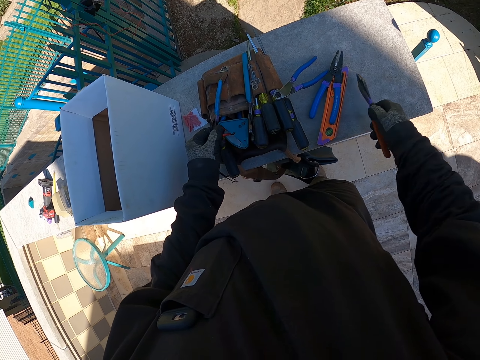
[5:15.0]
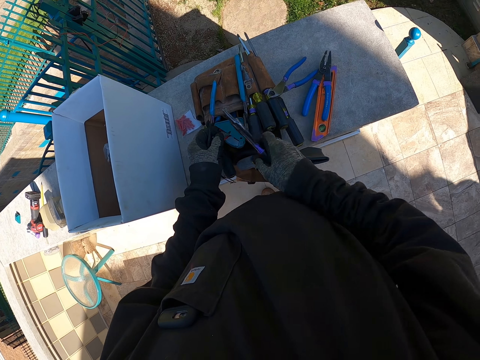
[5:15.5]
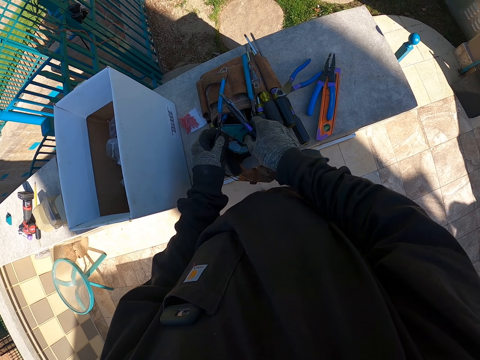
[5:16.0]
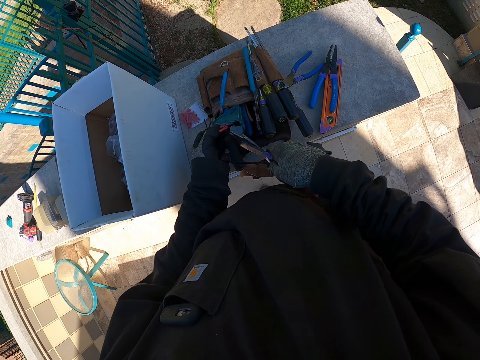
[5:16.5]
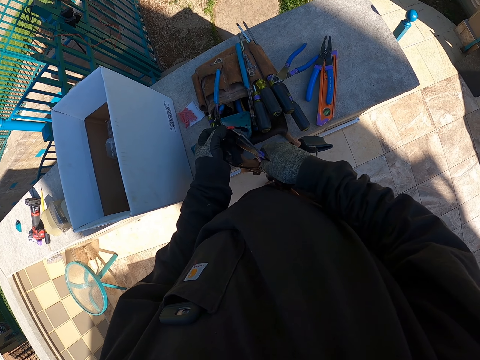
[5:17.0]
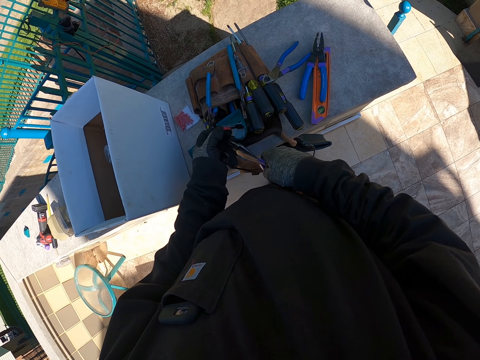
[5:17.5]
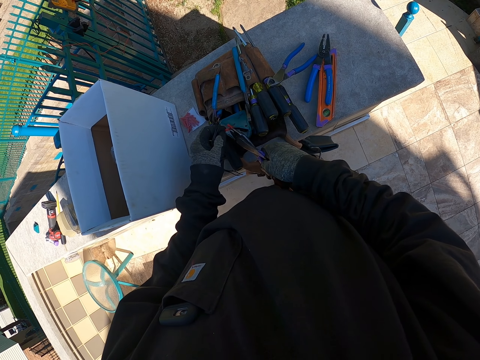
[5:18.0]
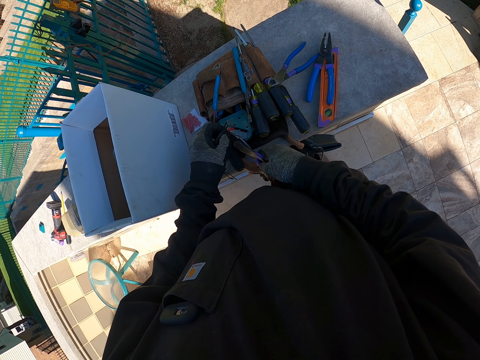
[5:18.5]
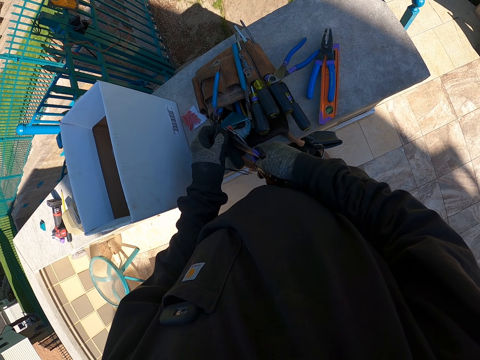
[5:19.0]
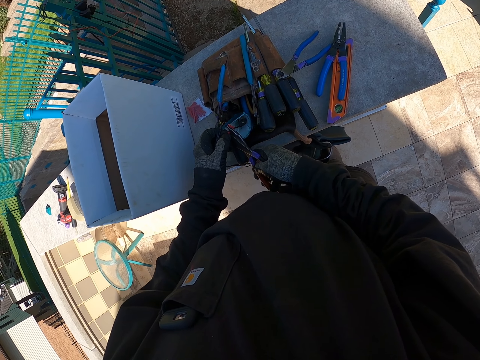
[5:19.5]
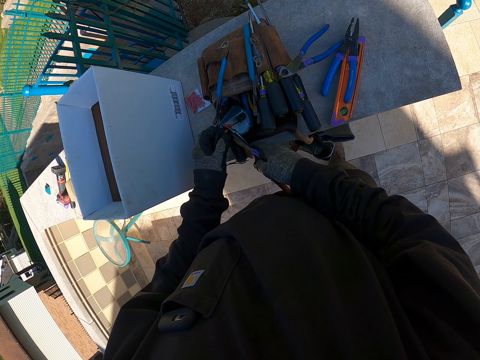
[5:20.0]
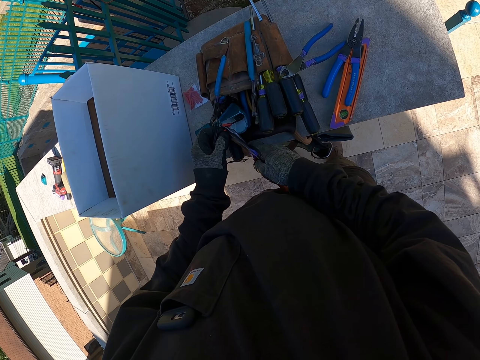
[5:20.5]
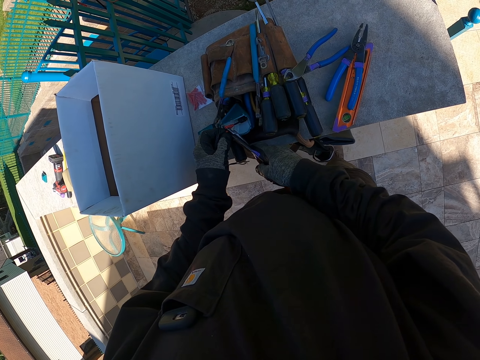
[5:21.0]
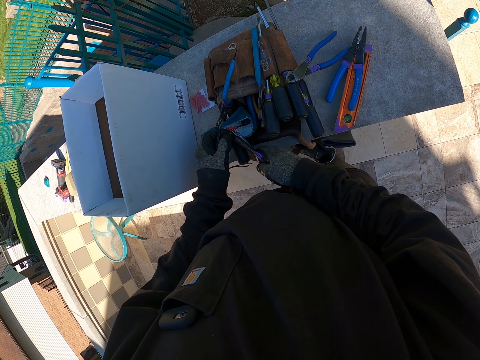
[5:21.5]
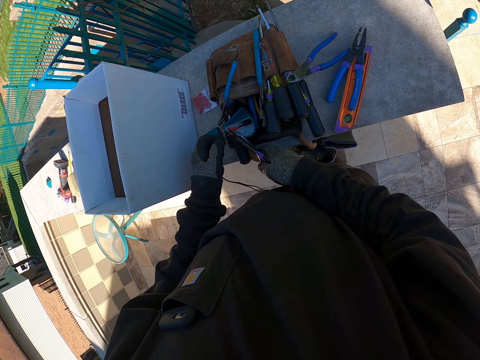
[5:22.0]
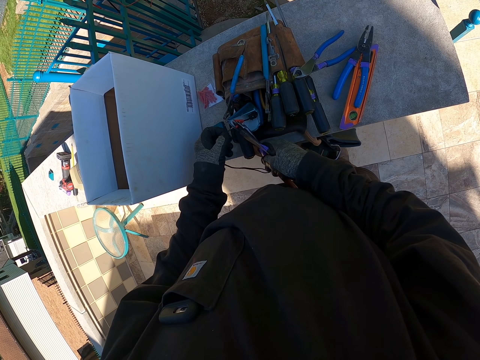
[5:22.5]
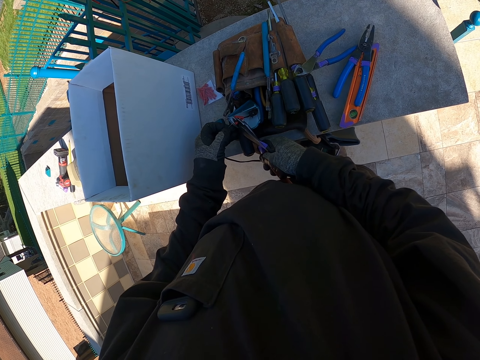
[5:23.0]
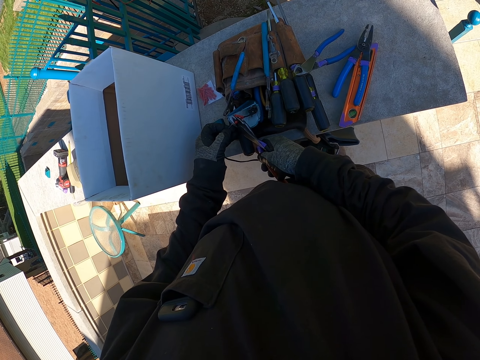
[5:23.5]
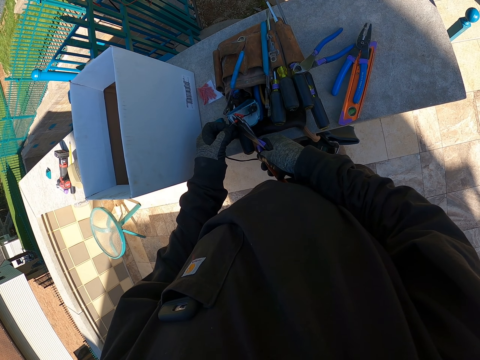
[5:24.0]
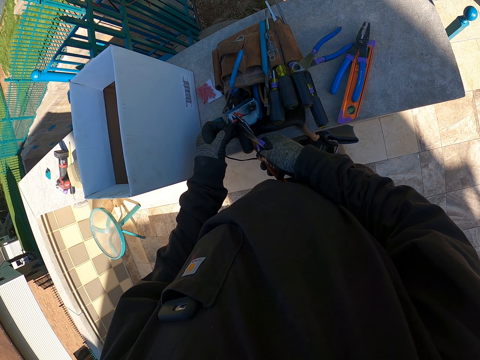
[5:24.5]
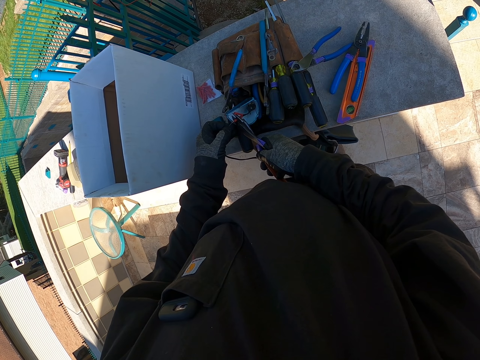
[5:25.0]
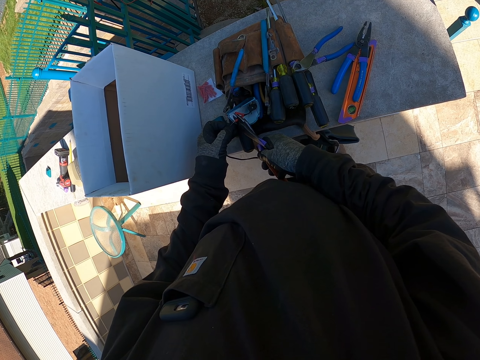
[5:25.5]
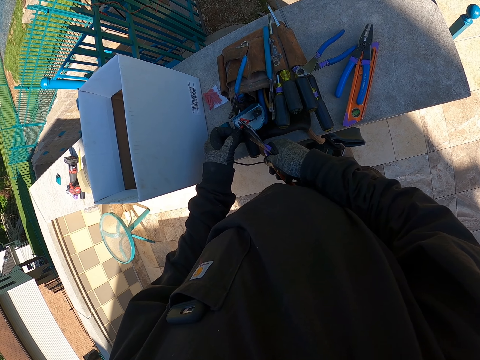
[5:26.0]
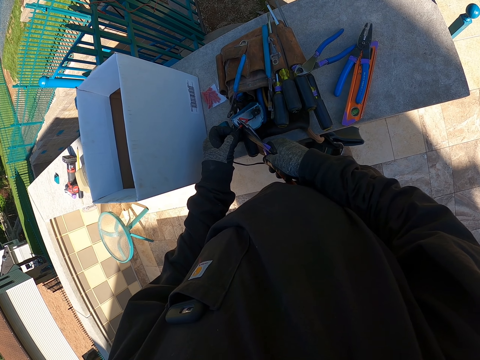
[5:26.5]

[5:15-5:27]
The camera wearer holds the pliers. They pick up the top lid. They cut a cable. They connect the top lid cables with the other cable using the cutter.

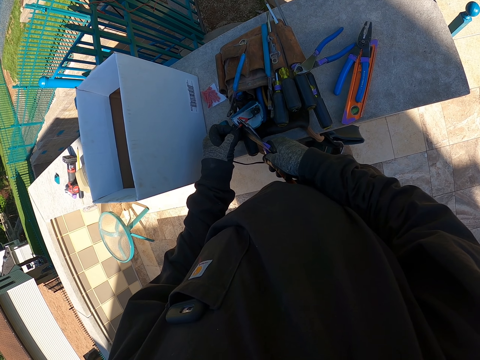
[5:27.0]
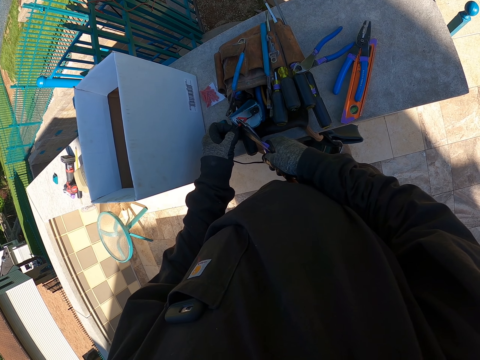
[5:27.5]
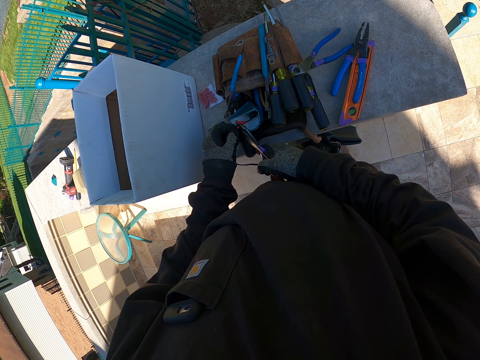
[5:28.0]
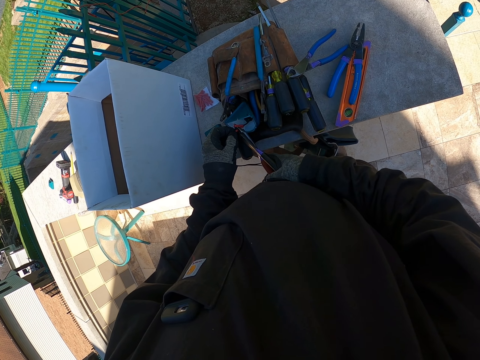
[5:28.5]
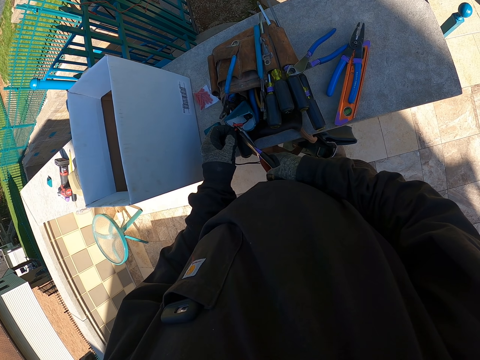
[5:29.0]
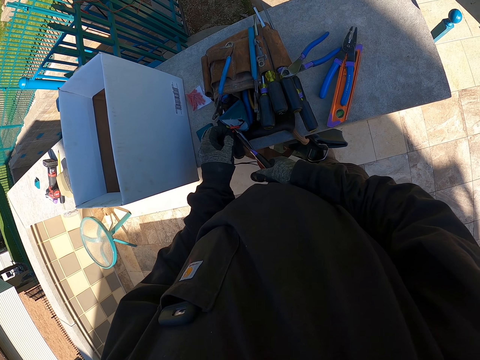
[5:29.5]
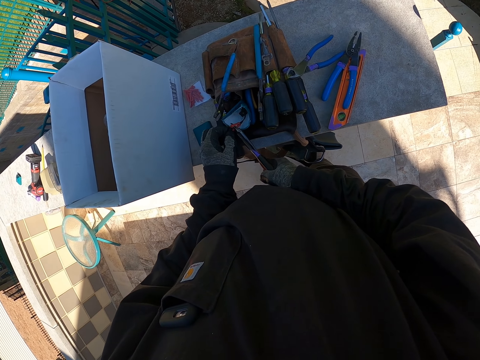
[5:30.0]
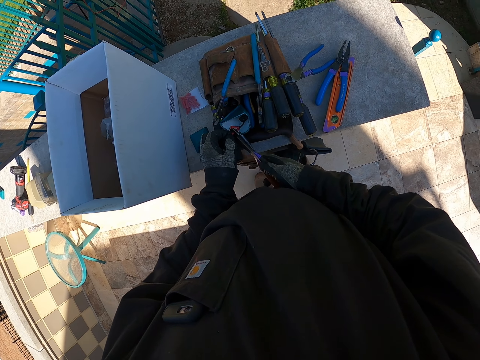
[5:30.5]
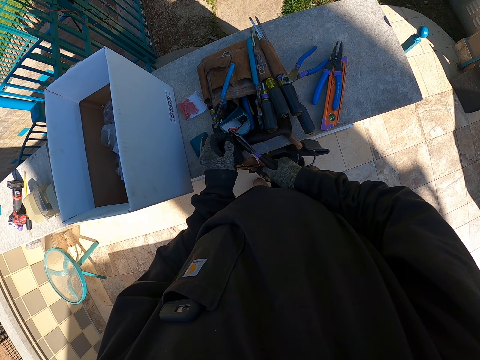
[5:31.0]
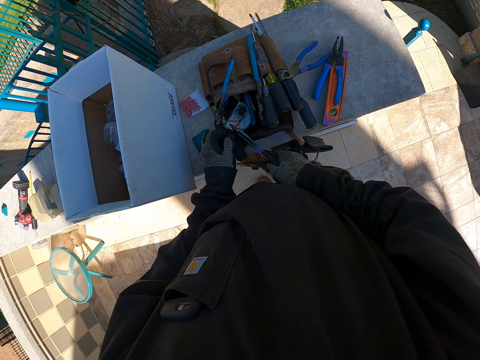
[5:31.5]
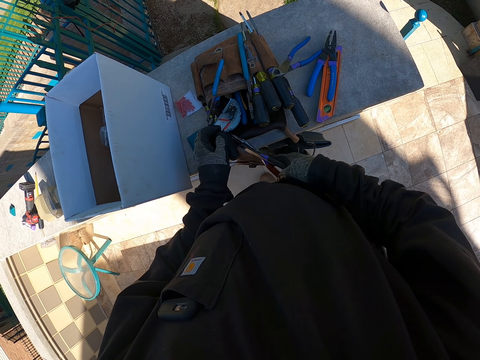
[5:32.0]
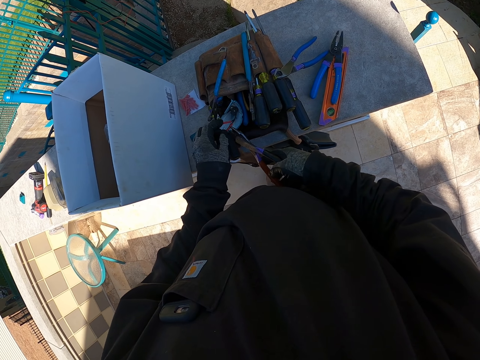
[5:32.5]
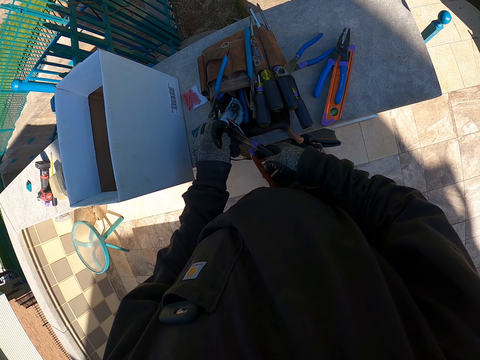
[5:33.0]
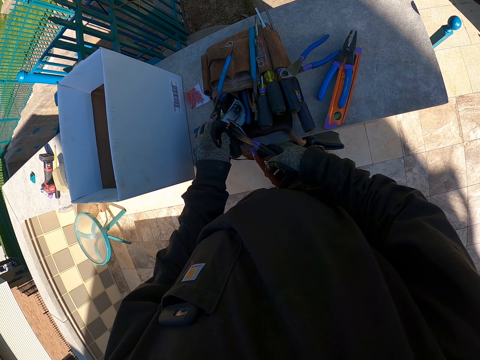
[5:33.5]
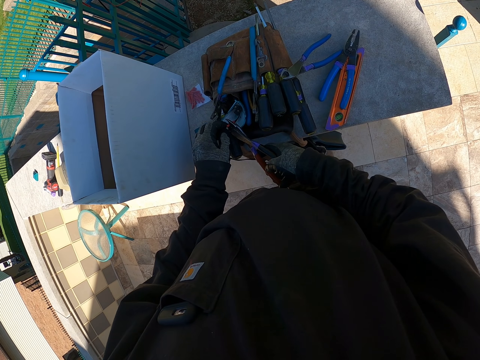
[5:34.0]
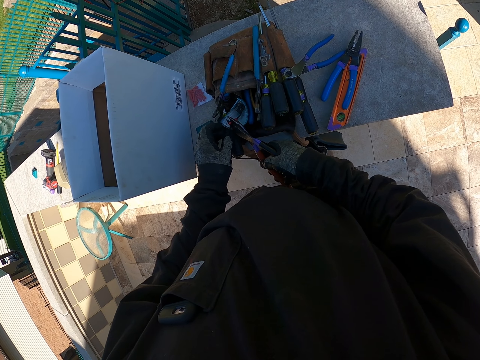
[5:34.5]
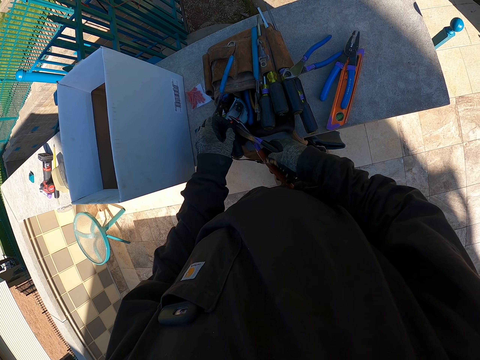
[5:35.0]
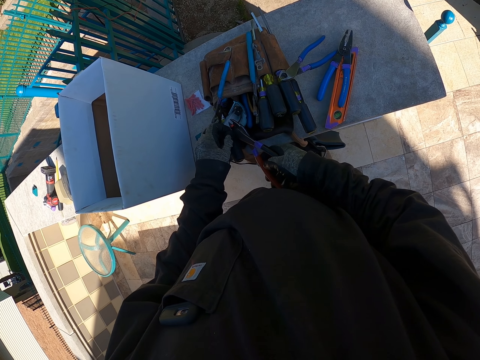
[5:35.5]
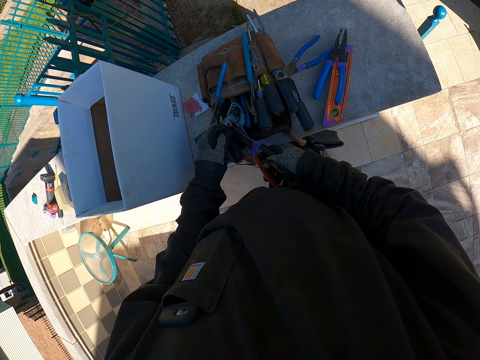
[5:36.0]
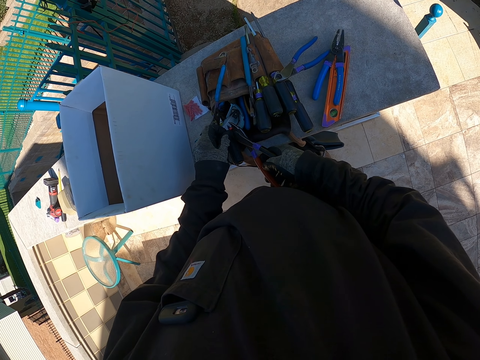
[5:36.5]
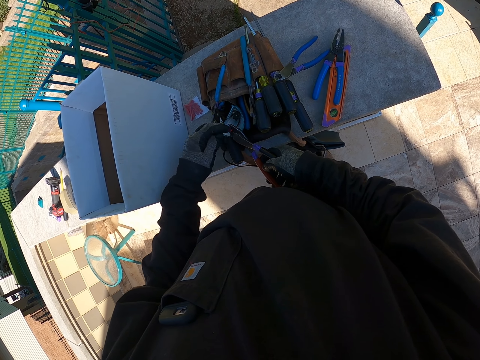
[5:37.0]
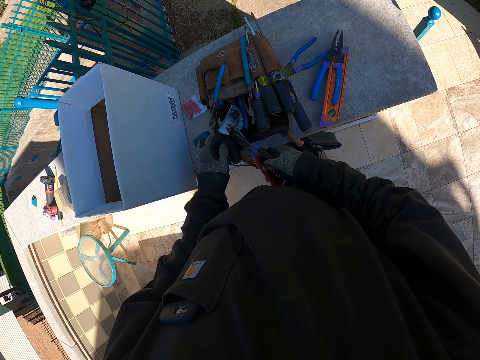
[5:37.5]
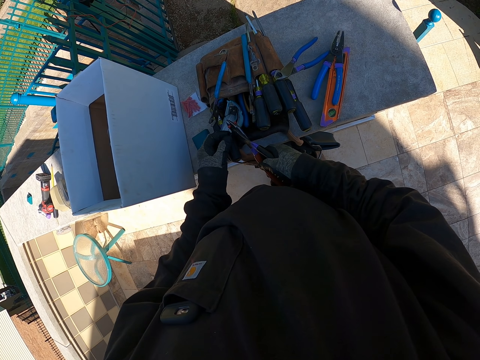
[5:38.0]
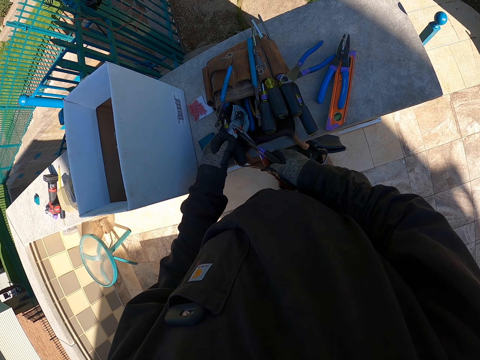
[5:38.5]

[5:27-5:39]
The camera wearer does something. They cut something.

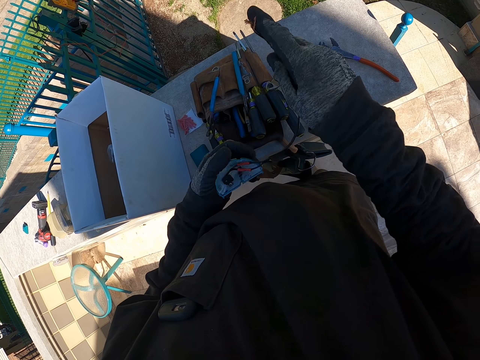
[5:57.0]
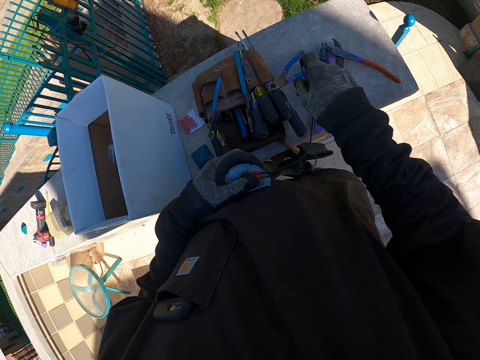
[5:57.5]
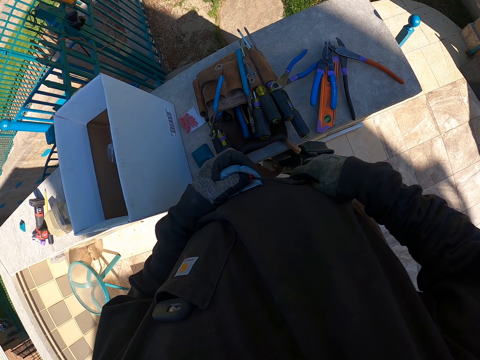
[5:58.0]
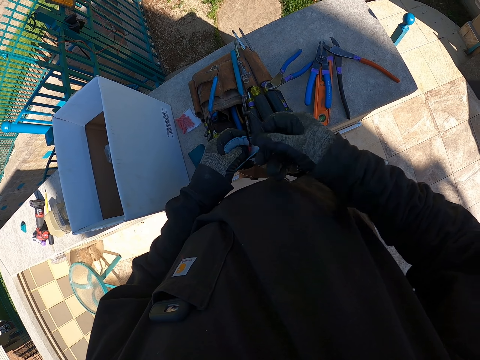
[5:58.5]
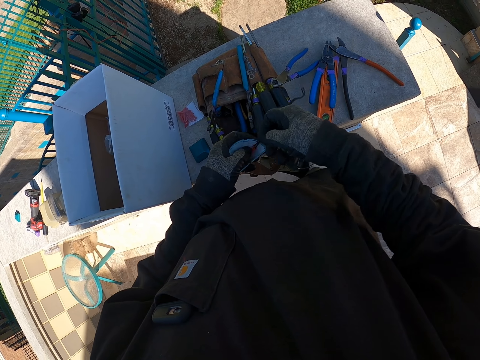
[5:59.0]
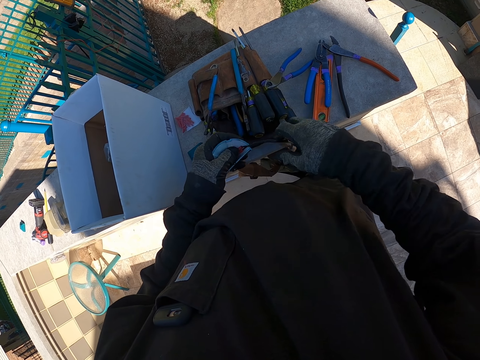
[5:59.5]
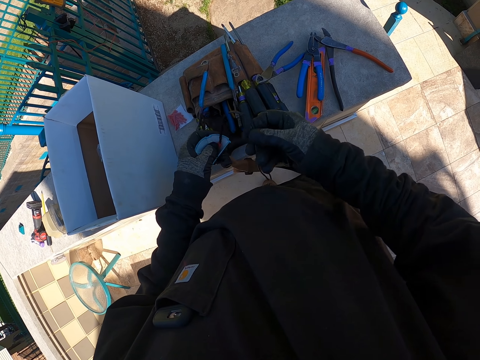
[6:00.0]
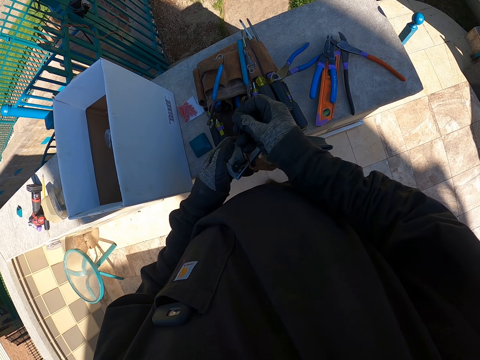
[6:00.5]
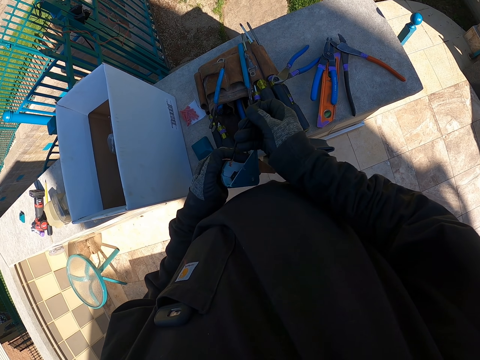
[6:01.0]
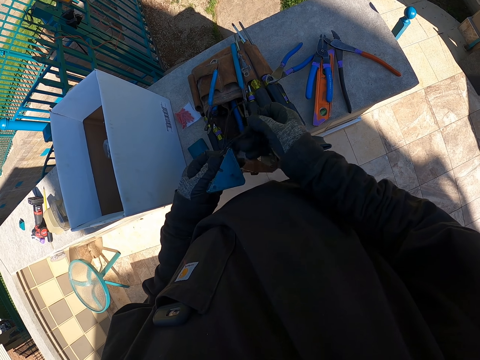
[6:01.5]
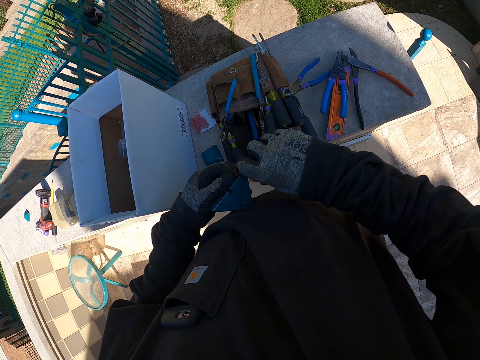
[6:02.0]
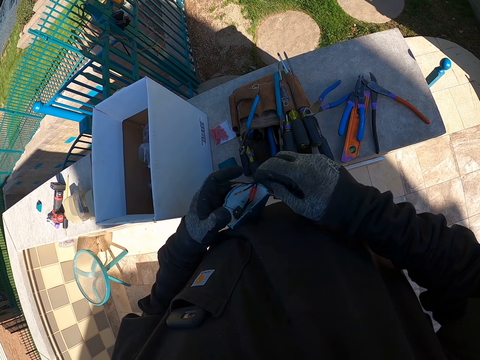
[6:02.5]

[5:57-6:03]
The camera wearer stretches the top lid cable. They hold the cable. They do something. They fix the cable in the top lid.
